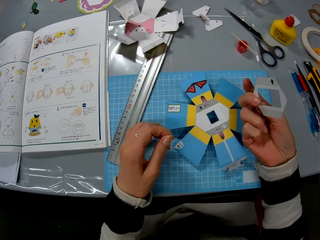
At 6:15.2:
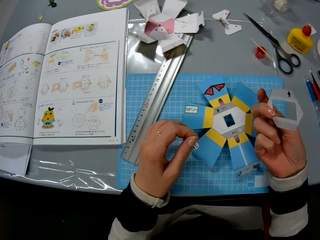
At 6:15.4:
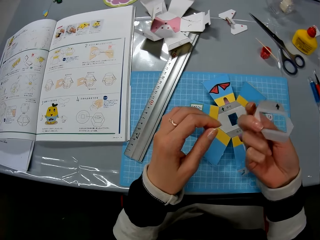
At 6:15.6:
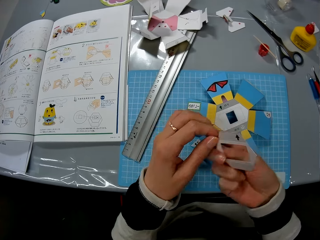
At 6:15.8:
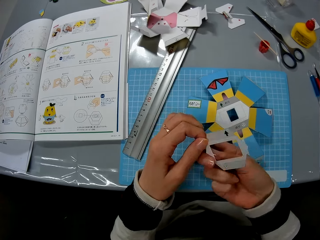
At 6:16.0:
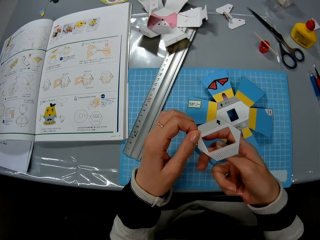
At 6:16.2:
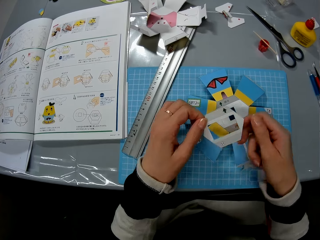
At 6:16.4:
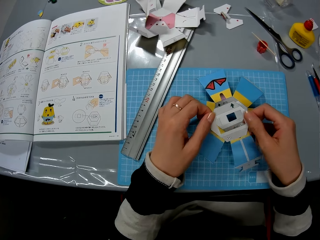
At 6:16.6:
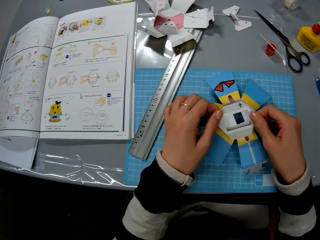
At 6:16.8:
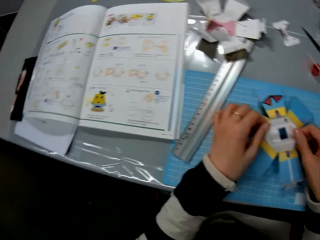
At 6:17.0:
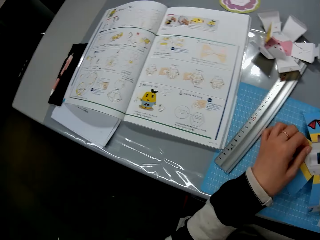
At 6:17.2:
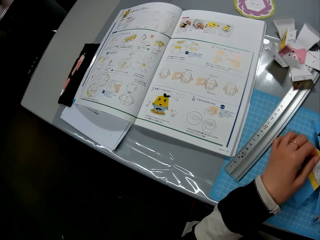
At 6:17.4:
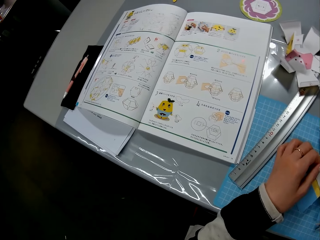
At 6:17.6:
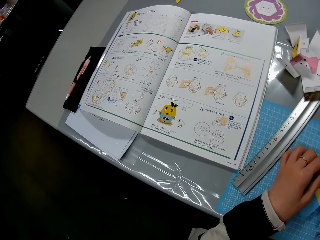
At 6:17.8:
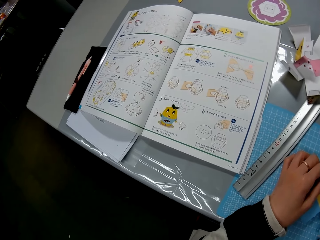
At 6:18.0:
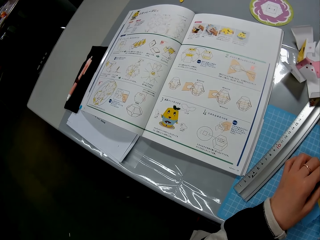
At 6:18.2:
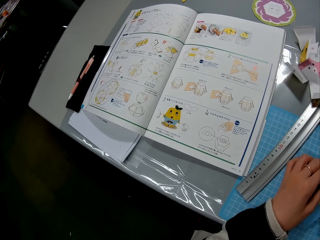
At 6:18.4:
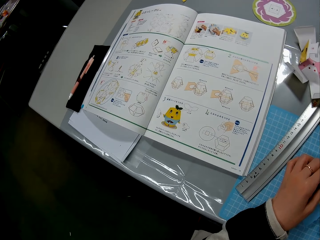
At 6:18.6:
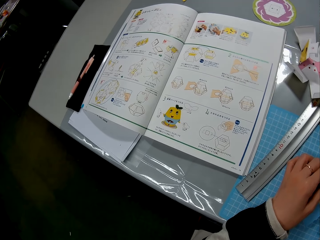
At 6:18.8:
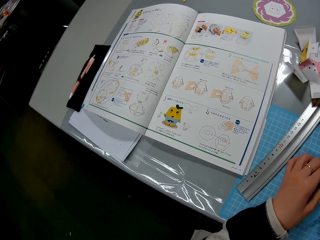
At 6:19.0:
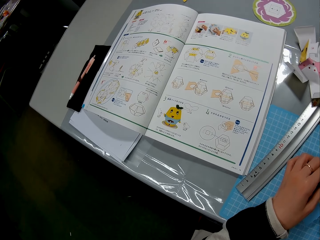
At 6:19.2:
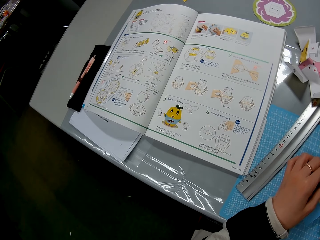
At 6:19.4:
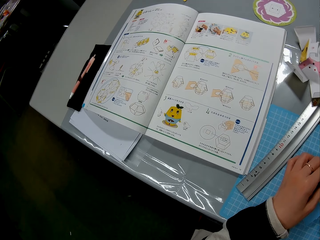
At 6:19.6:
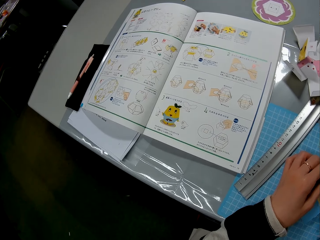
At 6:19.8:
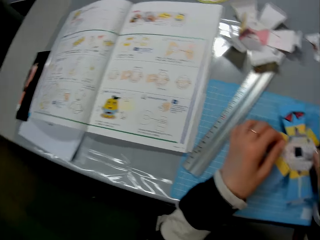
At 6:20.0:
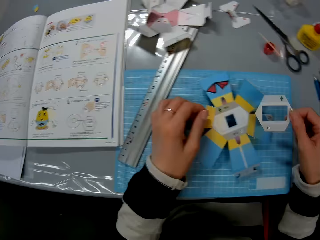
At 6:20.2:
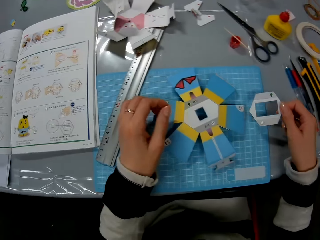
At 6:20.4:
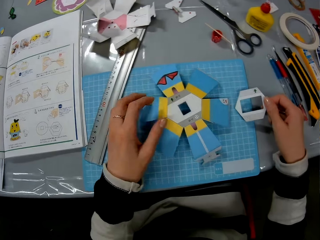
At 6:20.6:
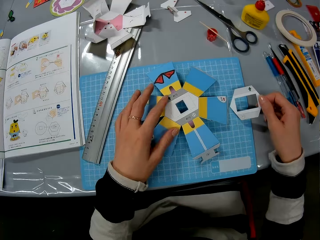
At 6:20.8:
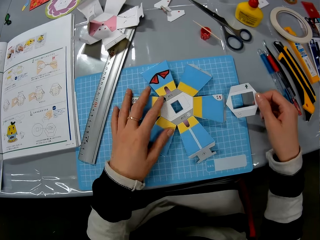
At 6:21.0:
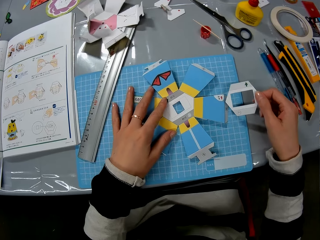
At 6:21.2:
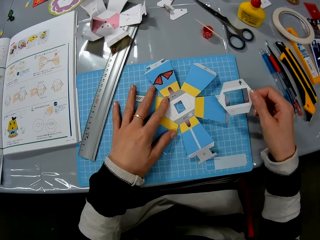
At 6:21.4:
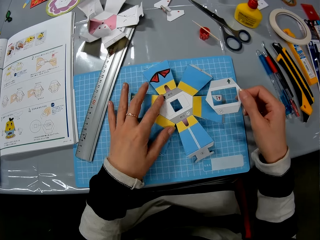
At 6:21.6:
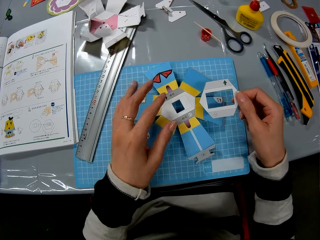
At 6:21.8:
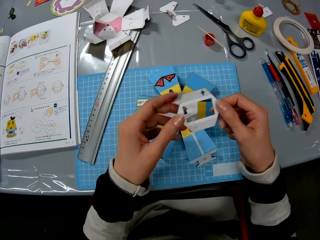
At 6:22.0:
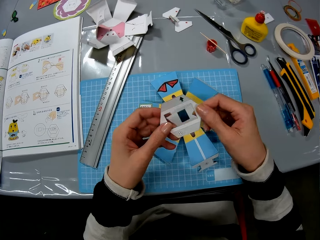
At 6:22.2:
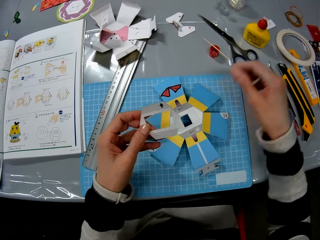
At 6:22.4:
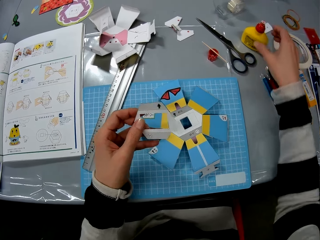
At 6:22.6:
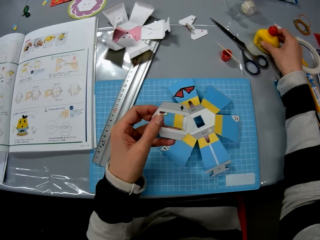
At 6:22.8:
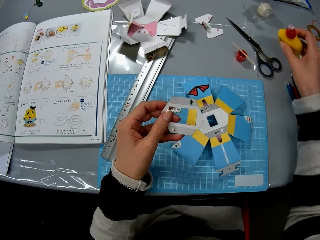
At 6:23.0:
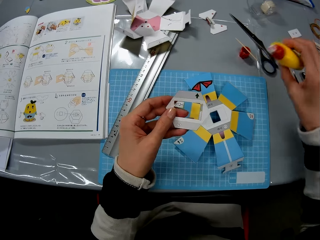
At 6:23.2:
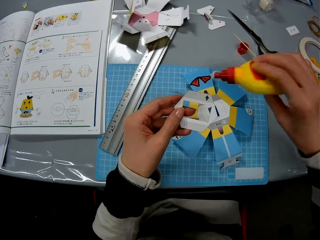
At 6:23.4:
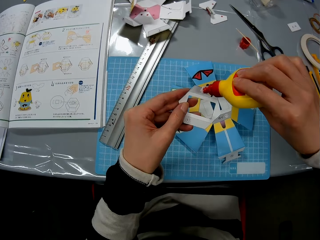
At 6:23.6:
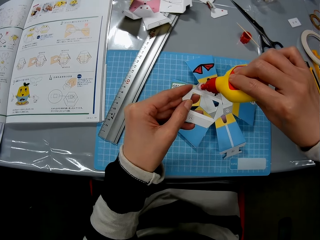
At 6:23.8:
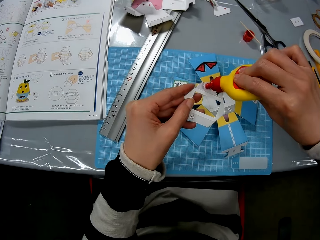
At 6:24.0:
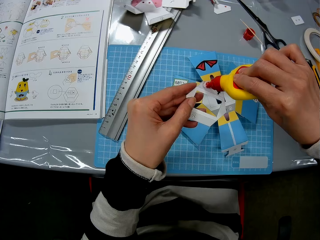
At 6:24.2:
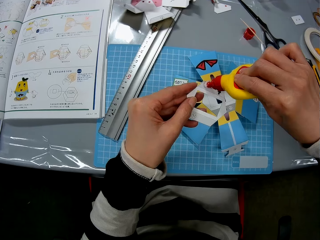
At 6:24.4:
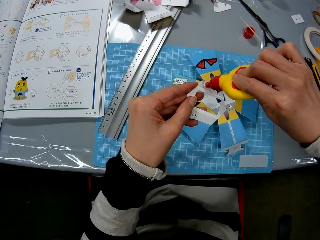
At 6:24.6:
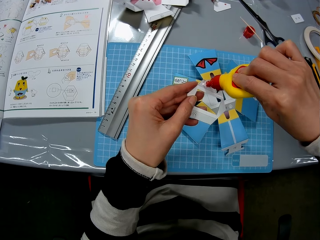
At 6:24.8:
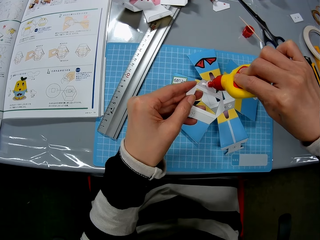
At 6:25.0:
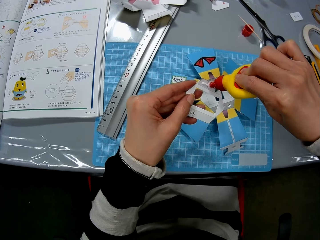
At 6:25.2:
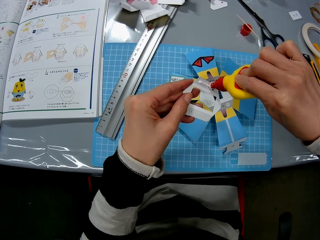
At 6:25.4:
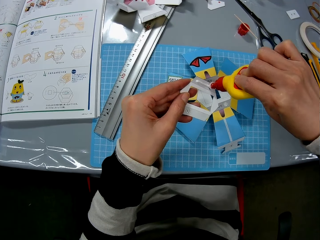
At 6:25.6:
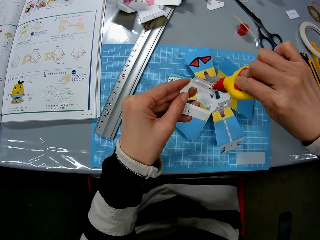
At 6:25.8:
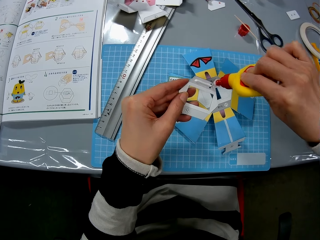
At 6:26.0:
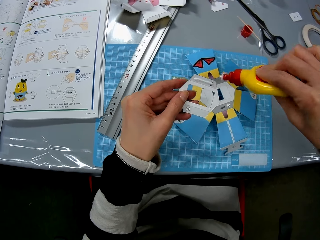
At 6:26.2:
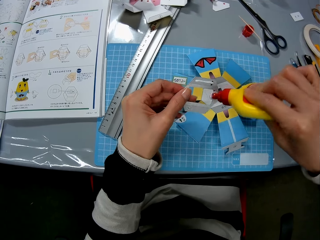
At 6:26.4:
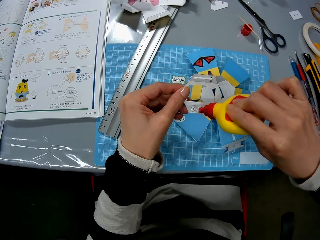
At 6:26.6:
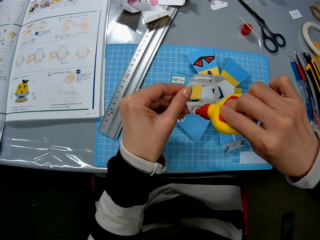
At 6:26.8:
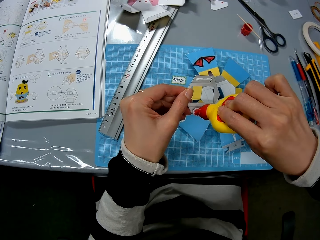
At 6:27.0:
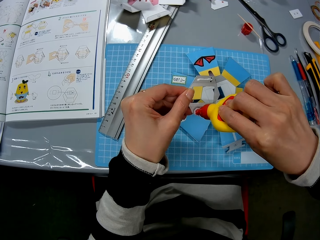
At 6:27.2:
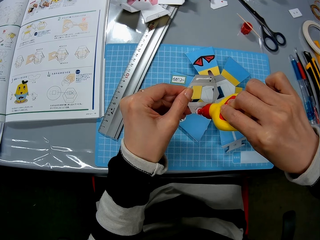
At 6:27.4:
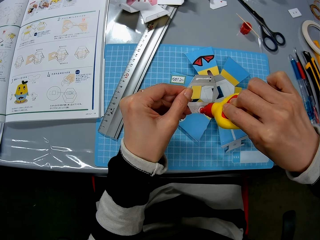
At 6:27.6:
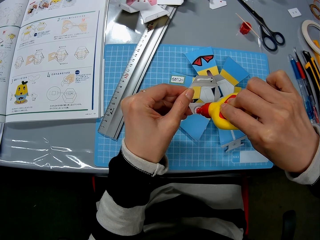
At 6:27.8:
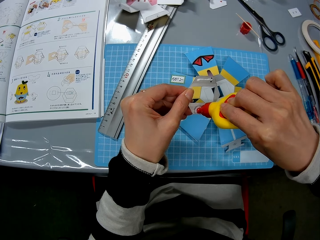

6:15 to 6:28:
The camera wearer puts the piece of decoration on the decoration. They read the book. They hold the piece of decoration. They pick up the super glue from the table. They put the super glue on the piece of decoration.

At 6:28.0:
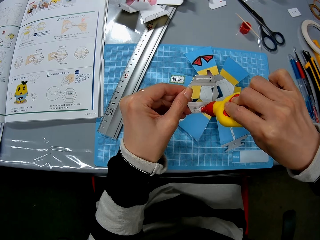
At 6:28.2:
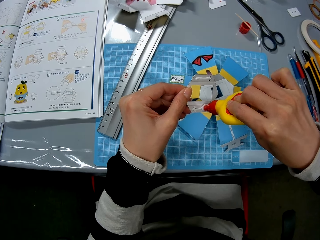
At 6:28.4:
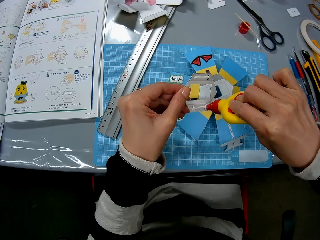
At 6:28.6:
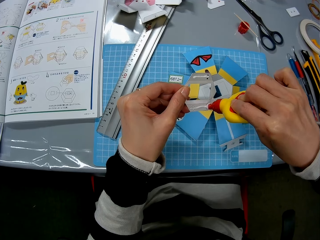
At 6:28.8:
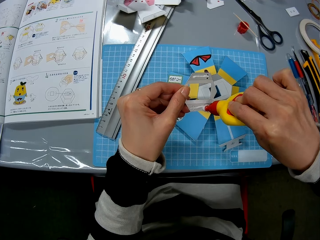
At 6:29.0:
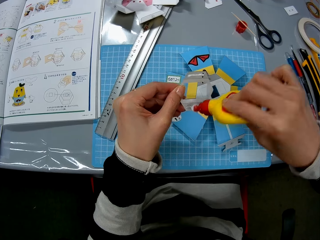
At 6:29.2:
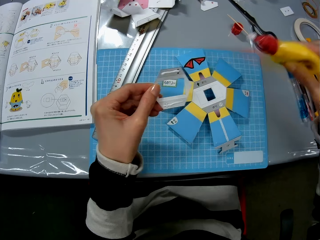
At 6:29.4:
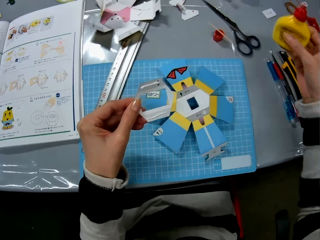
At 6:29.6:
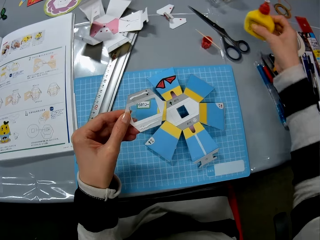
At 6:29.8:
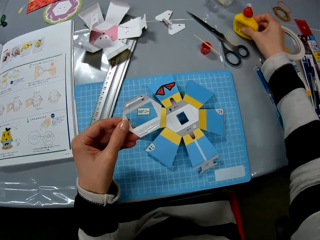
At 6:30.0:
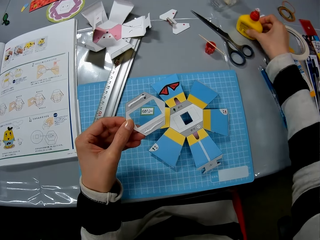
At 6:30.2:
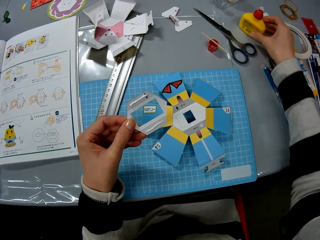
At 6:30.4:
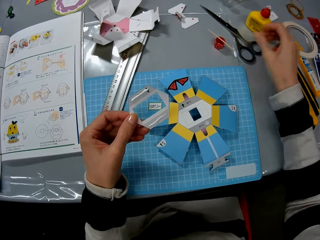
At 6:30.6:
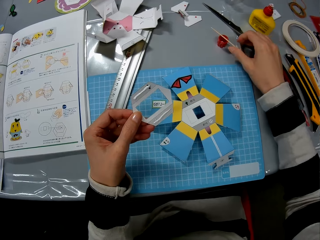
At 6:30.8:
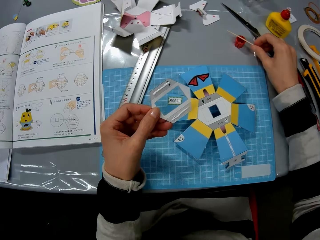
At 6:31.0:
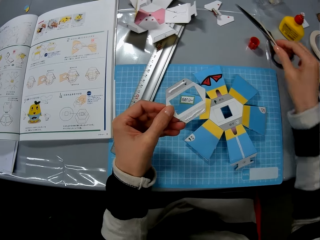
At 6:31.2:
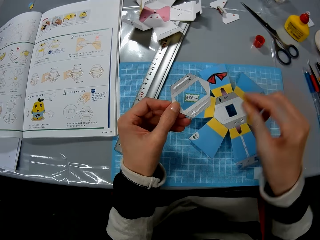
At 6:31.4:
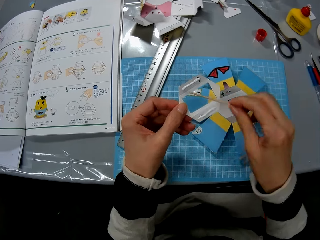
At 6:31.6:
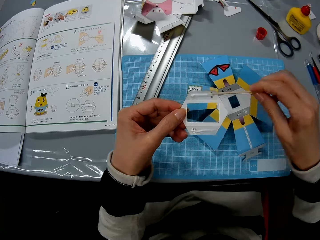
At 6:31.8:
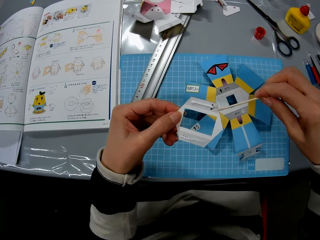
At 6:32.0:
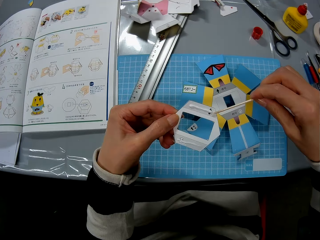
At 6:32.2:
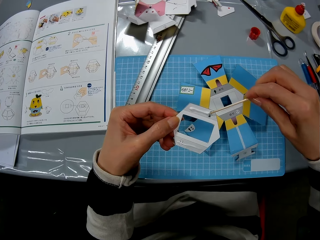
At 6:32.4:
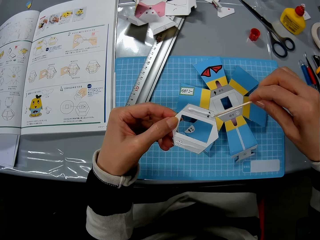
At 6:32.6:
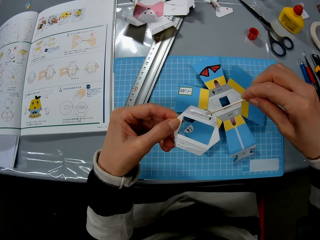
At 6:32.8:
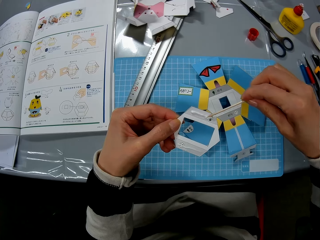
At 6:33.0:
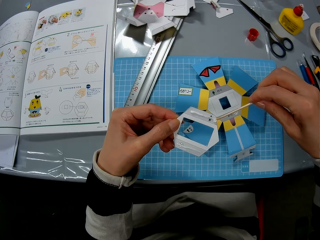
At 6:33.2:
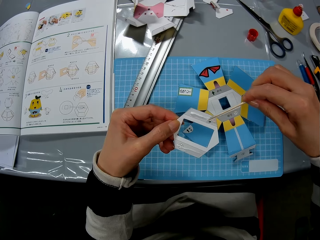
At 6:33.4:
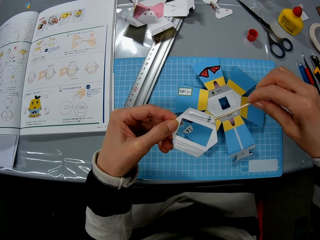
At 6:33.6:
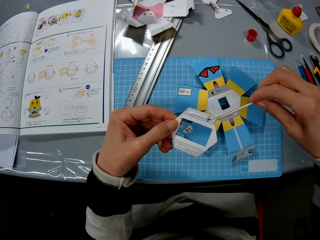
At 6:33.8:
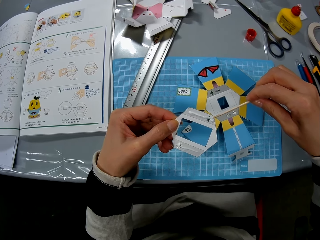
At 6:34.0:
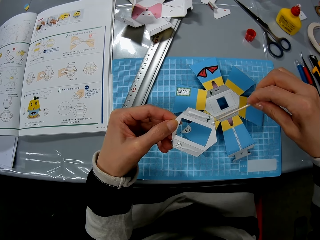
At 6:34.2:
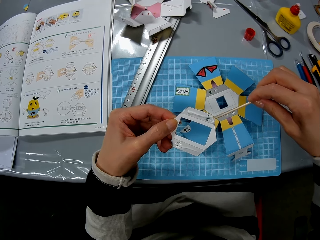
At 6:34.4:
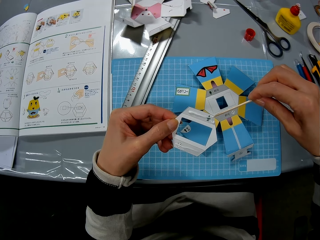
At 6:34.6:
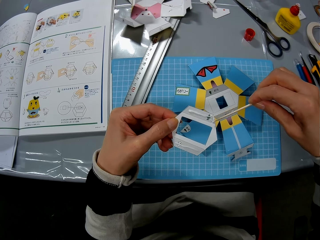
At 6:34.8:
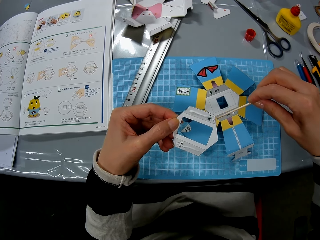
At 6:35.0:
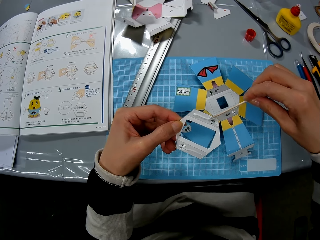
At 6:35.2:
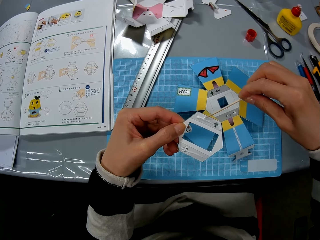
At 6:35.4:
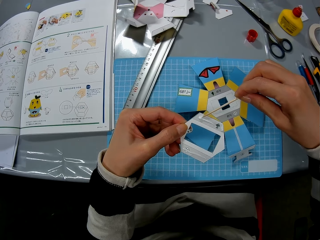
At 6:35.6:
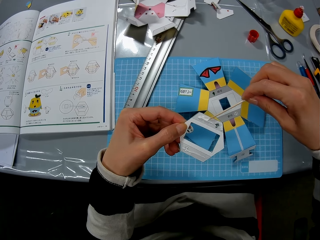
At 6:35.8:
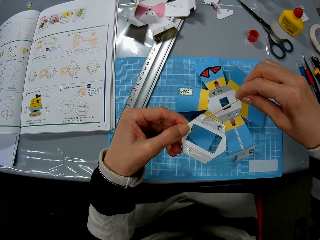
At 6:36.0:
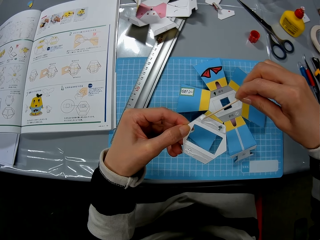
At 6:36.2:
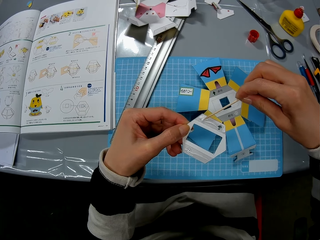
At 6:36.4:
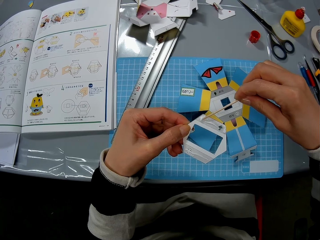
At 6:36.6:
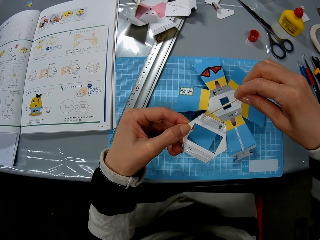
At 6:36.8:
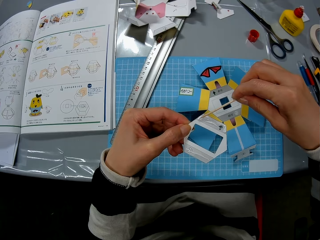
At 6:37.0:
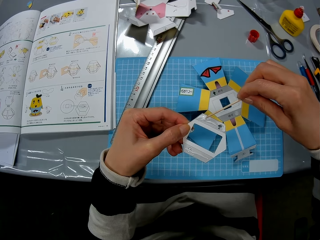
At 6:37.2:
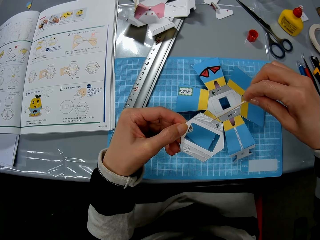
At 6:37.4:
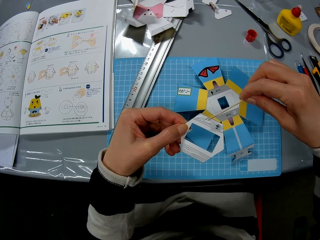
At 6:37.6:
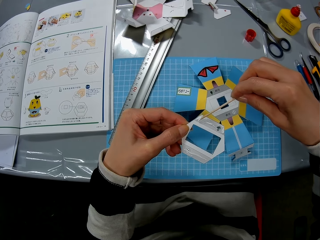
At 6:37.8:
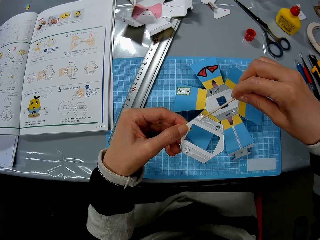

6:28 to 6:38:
The camera wearer puts the super glue on the table. They pick up the wood craft stick from the table. They use the stick to spread the gum on the paper.
